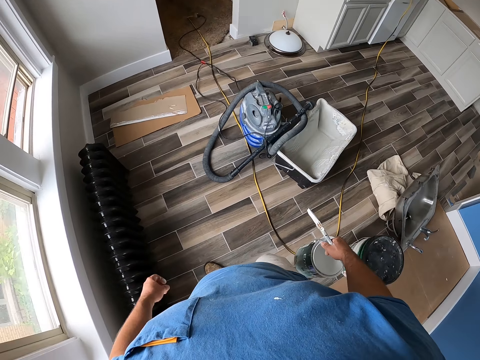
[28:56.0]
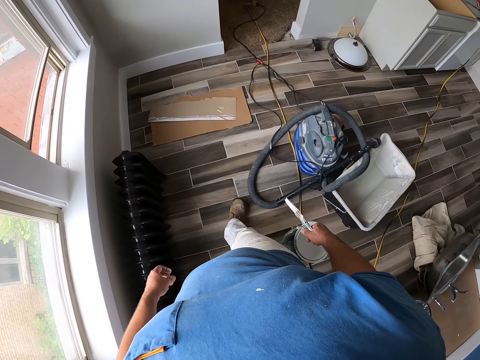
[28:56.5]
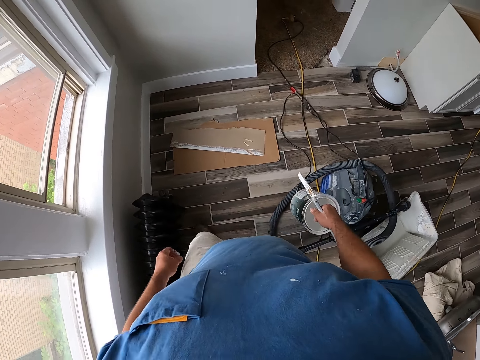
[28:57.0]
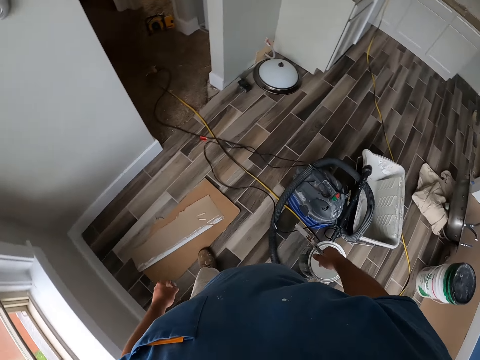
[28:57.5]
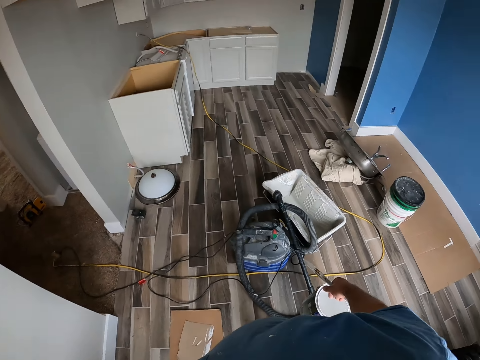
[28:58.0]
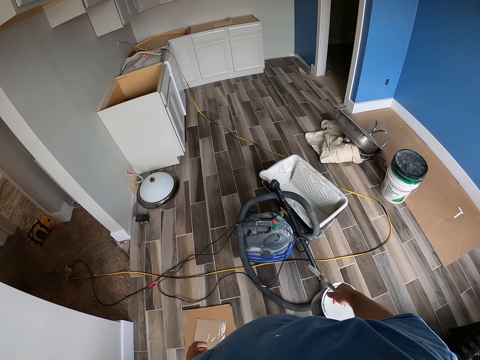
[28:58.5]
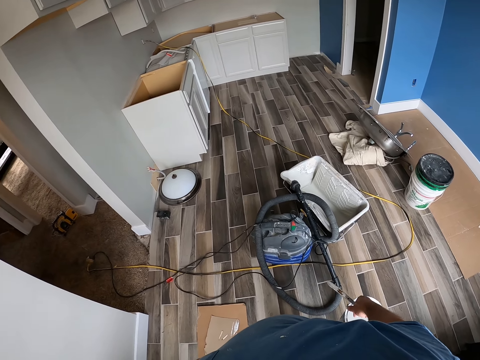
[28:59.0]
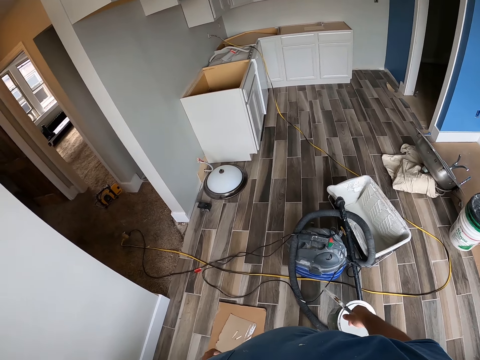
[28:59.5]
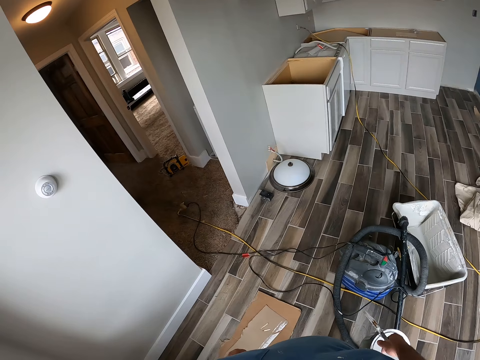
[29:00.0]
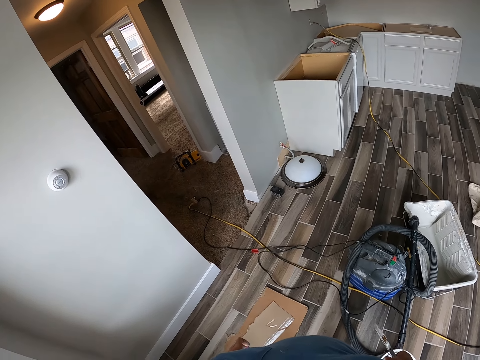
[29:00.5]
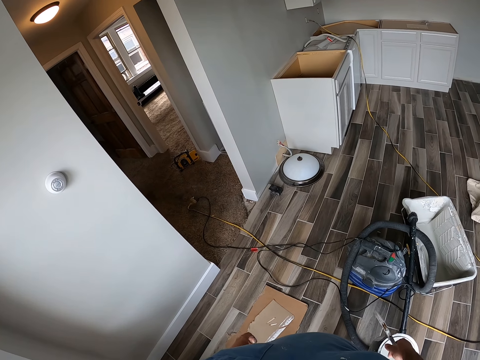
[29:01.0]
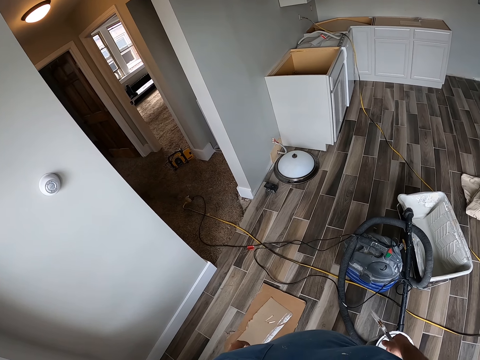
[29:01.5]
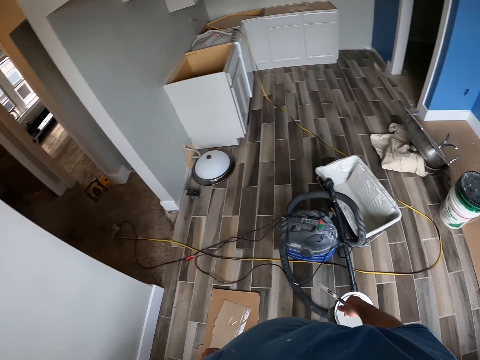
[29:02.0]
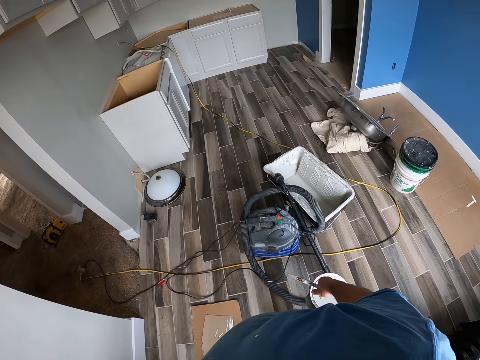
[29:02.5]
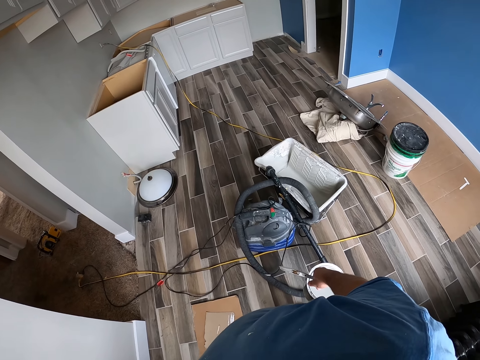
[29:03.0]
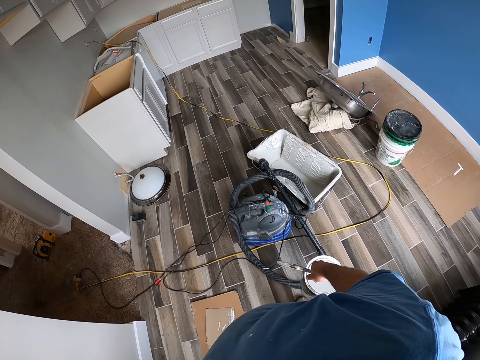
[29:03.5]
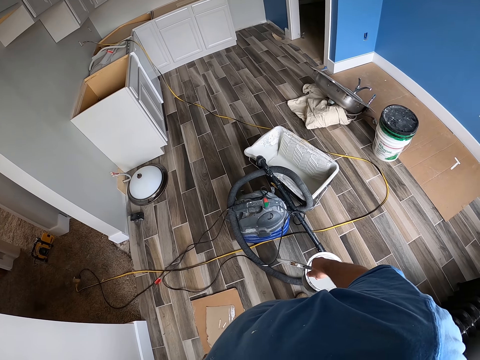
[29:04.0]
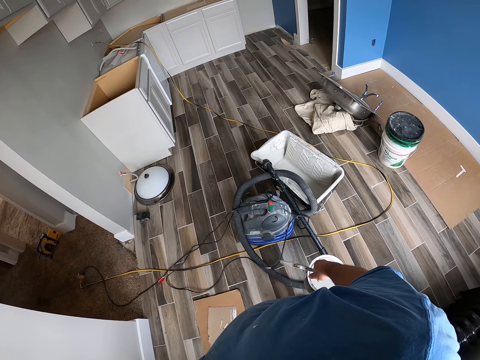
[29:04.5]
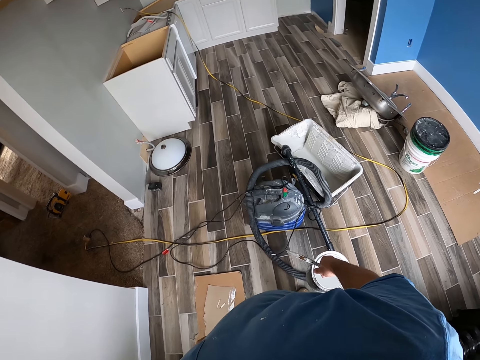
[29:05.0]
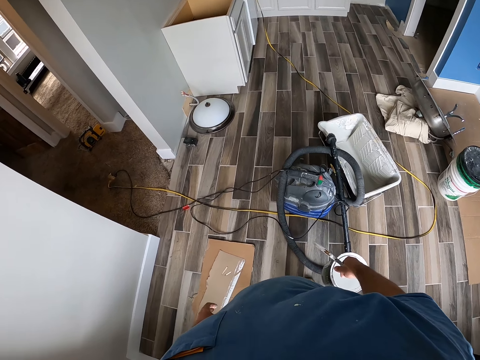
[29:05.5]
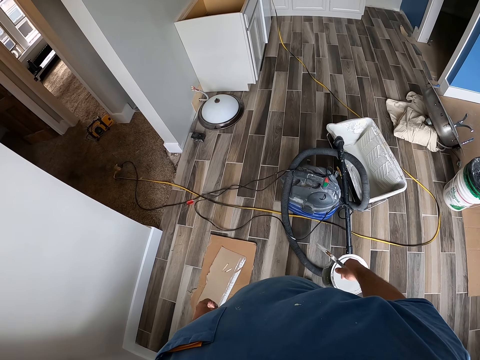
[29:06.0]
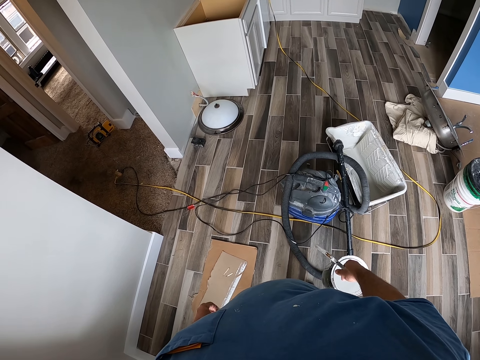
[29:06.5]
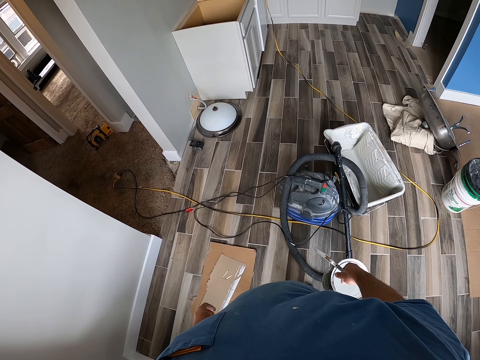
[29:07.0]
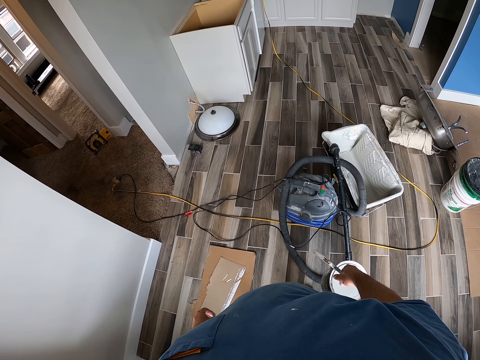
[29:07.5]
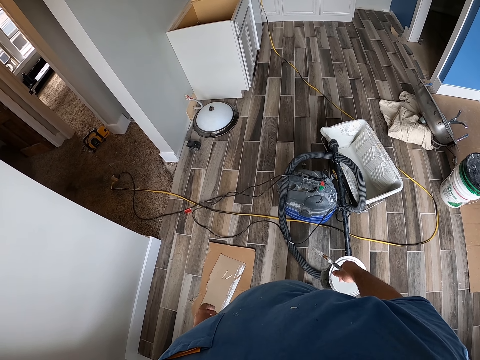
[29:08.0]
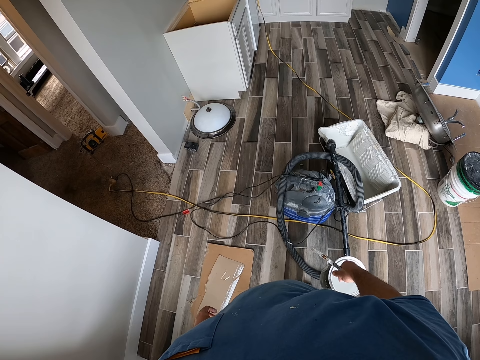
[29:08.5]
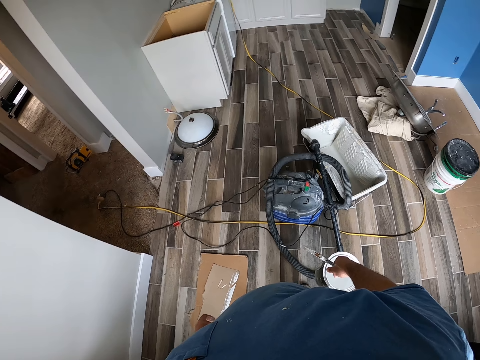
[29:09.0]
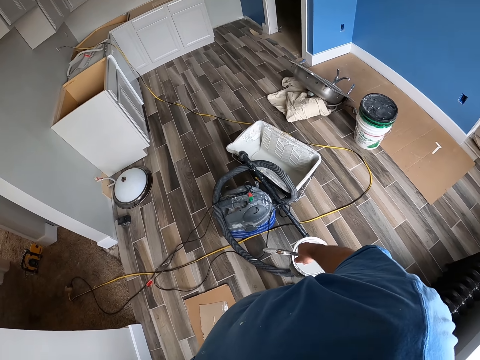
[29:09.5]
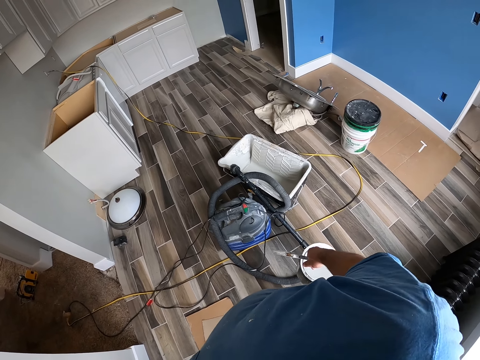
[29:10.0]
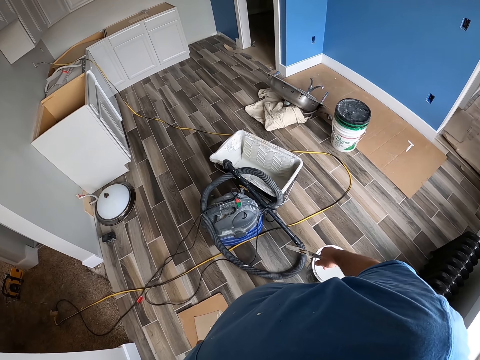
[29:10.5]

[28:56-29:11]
The camera wearer stands in the room.

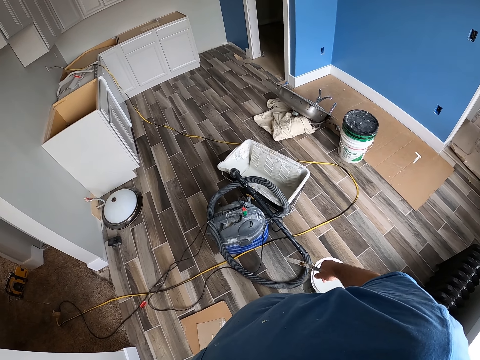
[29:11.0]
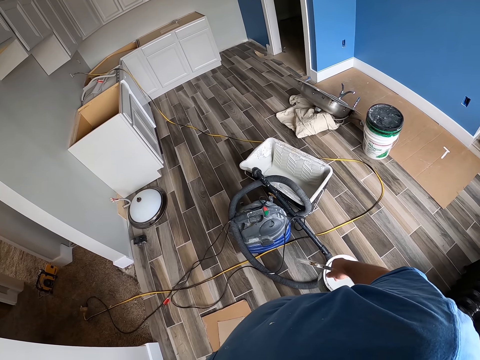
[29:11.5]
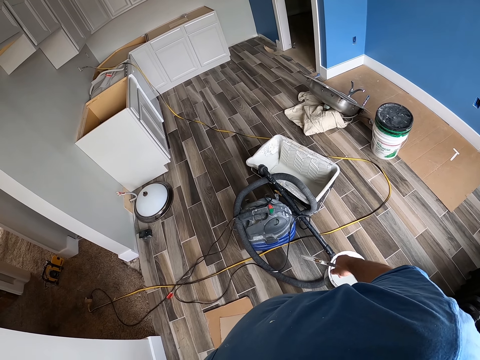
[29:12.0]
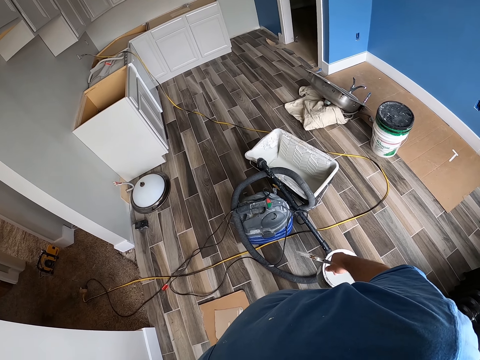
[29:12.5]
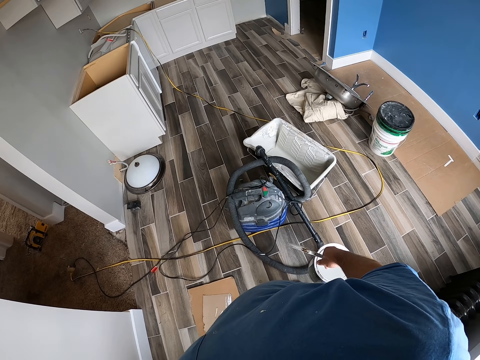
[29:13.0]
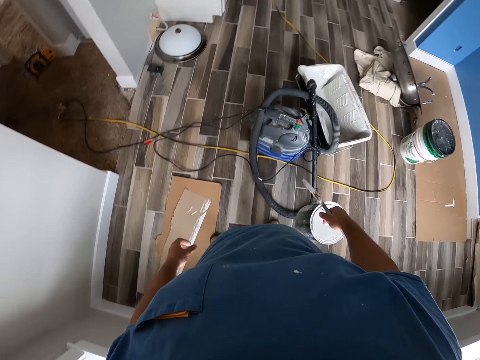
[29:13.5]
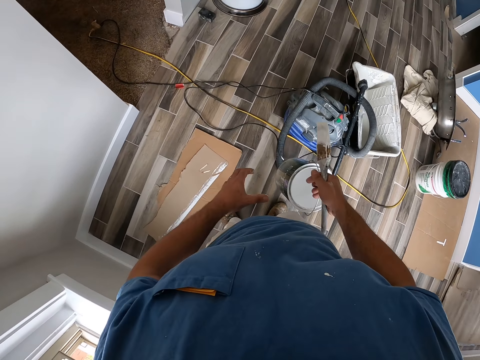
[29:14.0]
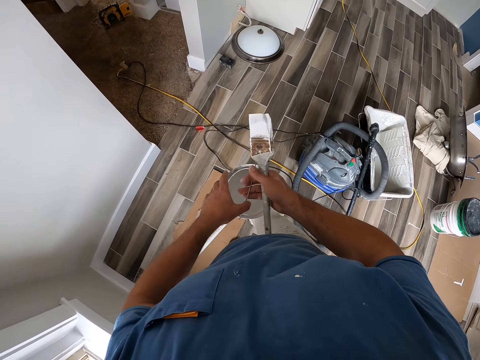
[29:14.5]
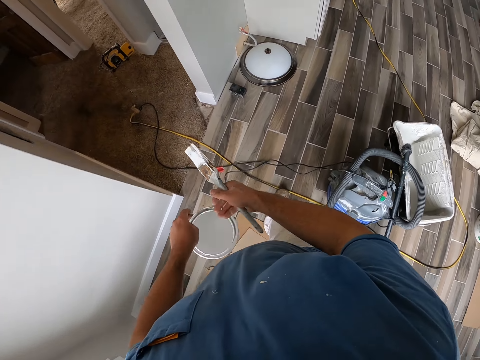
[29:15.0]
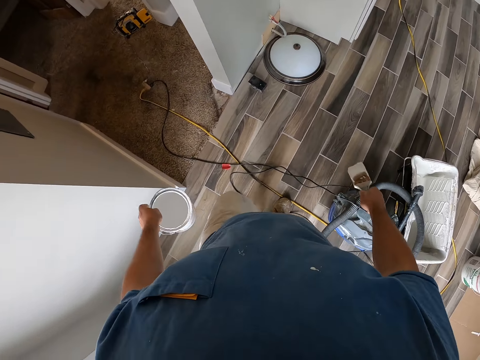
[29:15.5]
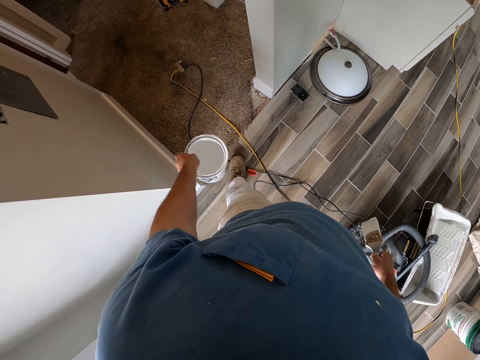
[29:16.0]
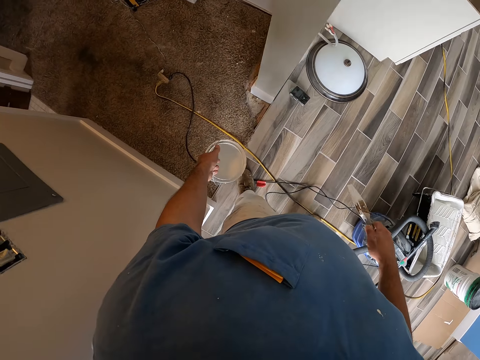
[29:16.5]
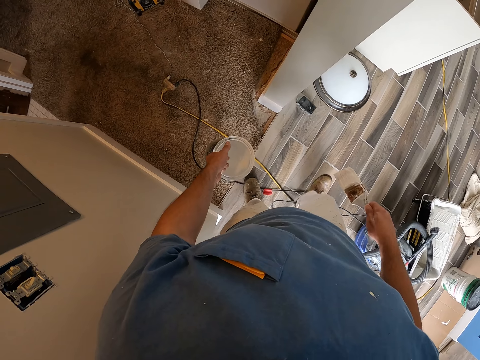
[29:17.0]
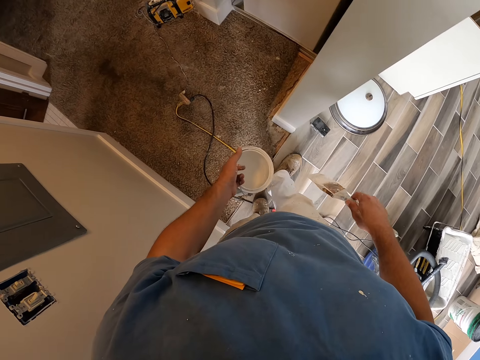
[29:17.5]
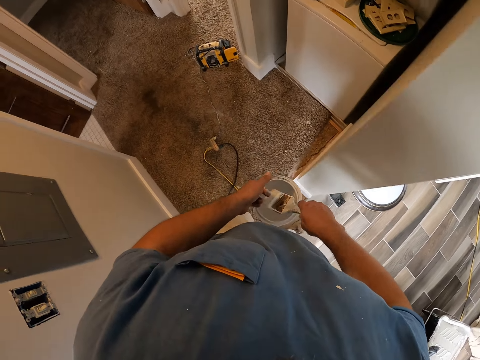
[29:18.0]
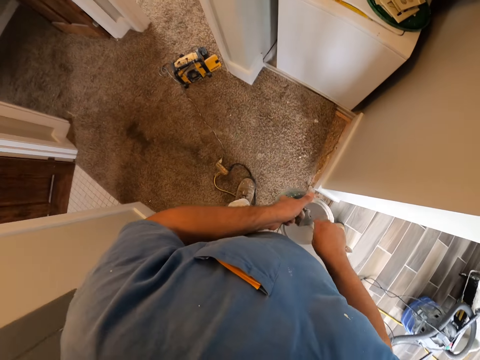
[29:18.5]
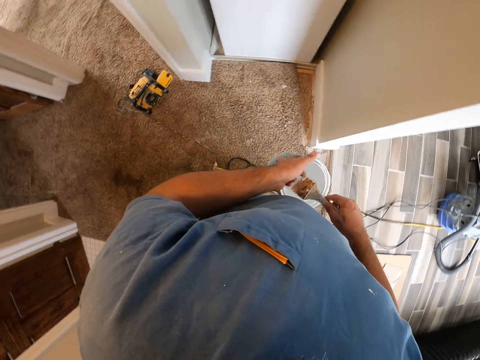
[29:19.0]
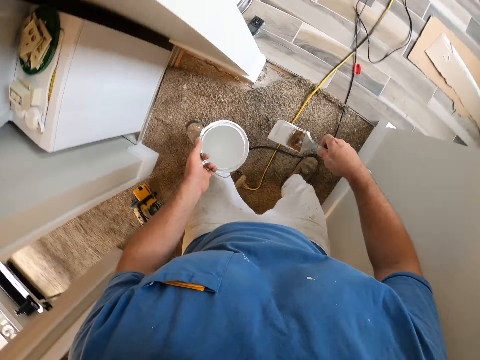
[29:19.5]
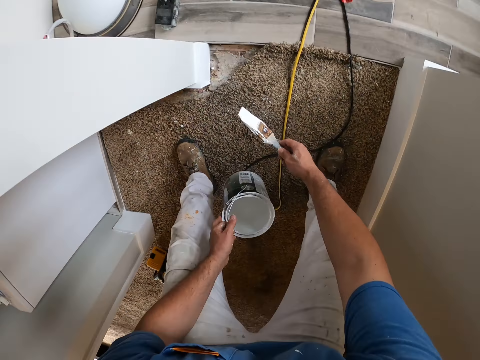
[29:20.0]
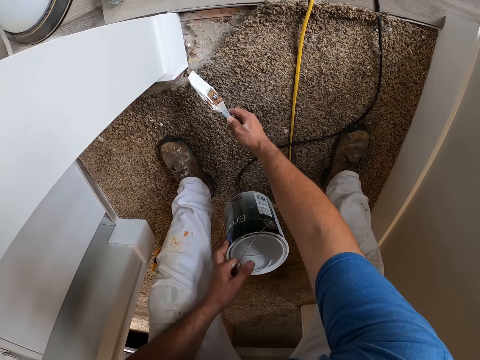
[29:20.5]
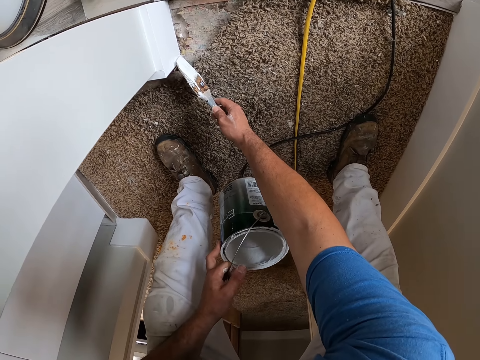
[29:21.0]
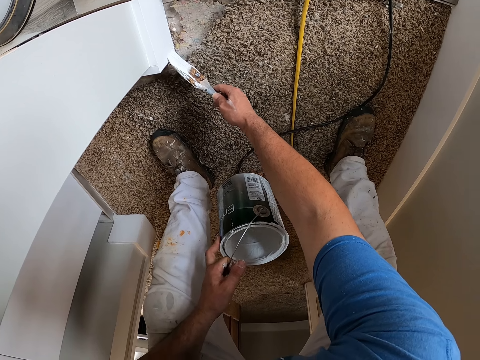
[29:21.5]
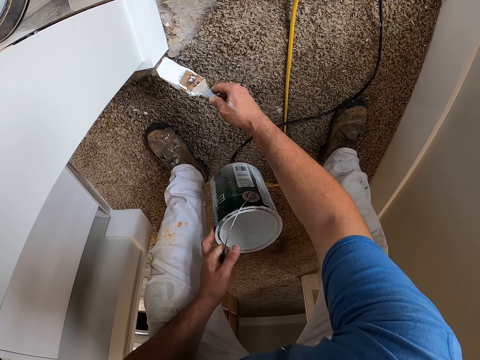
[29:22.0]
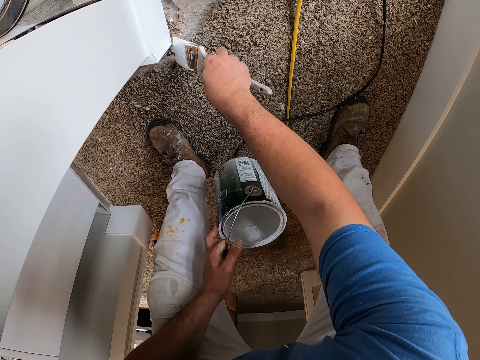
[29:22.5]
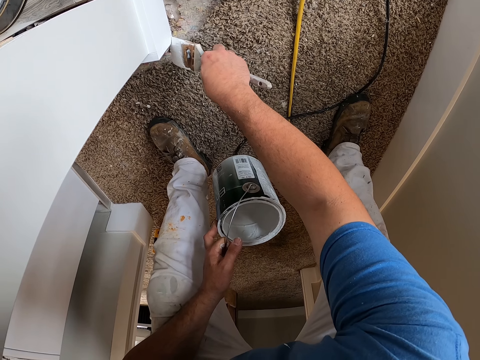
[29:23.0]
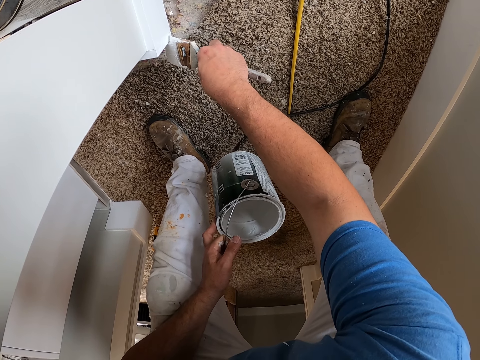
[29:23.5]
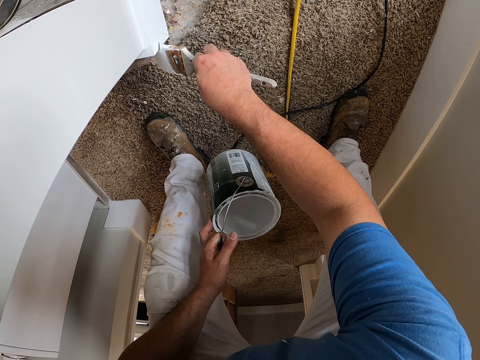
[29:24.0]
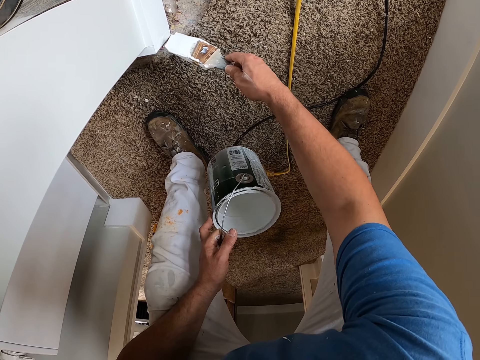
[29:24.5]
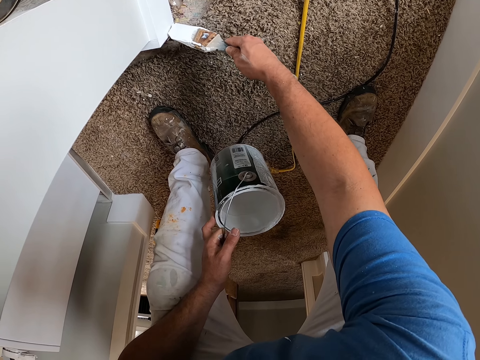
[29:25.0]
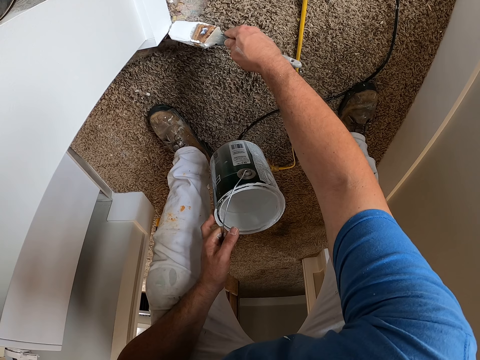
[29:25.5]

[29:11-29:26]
The camera wearer passes the bucket of paint from his right hand to his left hand. He walks around the room. He scoops paint from the bucket of paint in his left hand with the paint brush. He paints a wall with the paint brush in his right hand.
